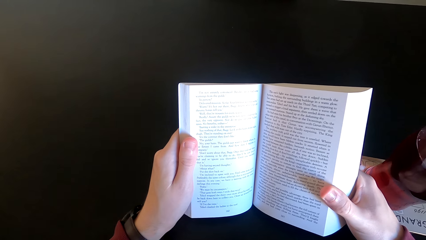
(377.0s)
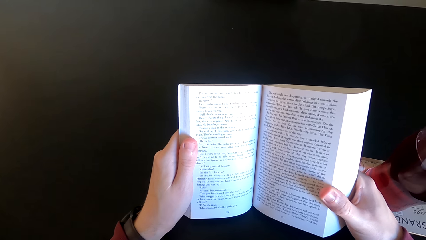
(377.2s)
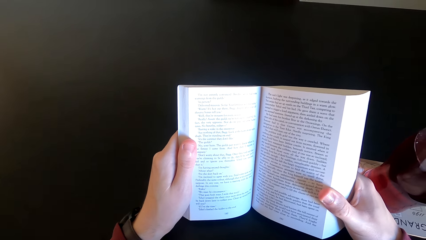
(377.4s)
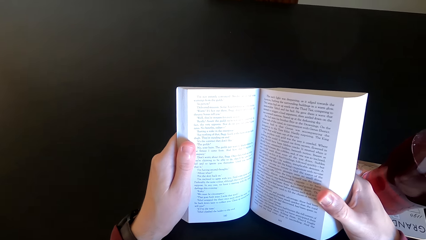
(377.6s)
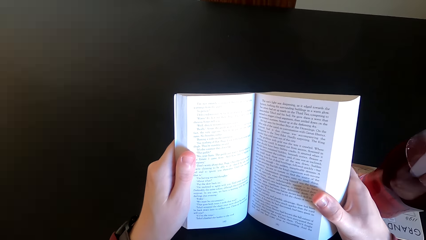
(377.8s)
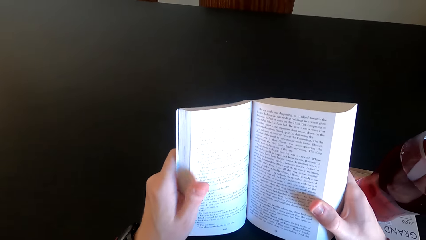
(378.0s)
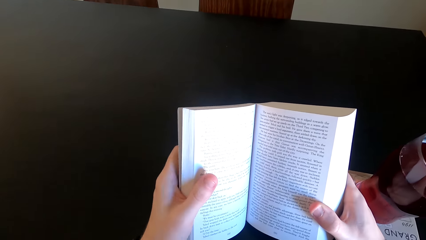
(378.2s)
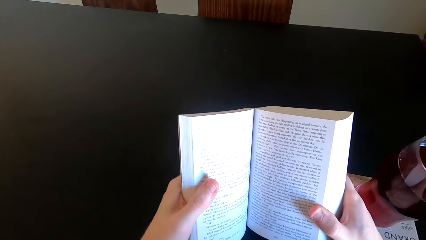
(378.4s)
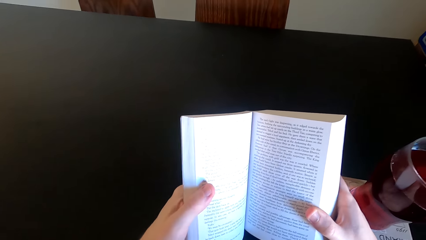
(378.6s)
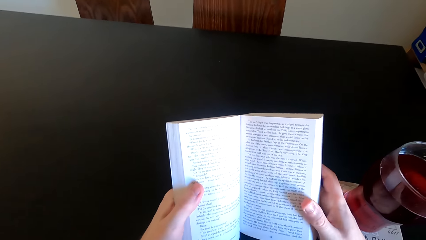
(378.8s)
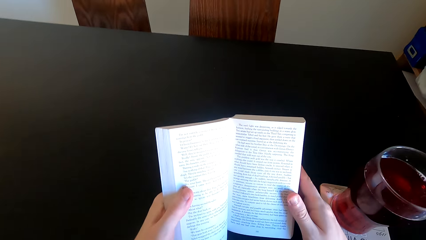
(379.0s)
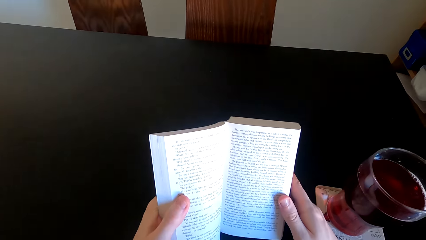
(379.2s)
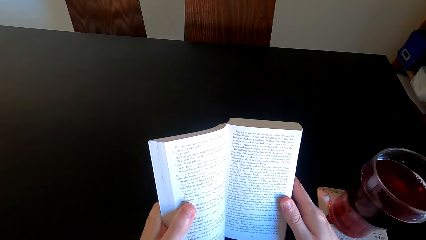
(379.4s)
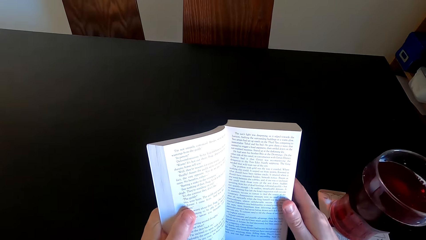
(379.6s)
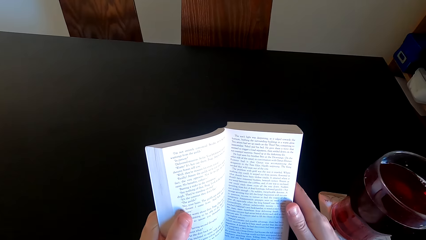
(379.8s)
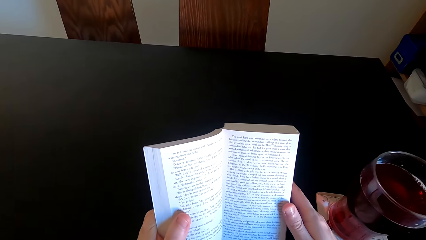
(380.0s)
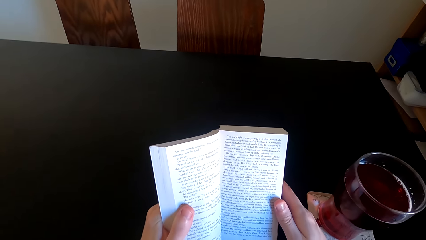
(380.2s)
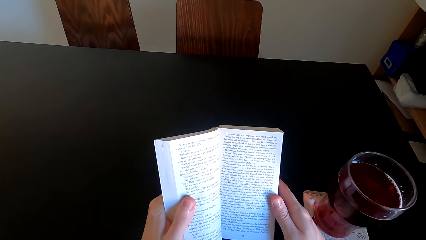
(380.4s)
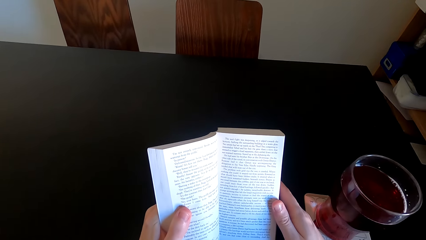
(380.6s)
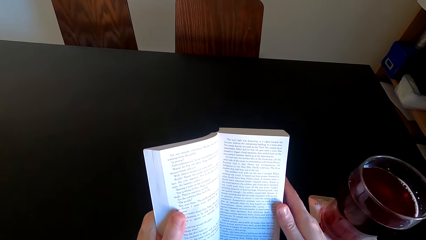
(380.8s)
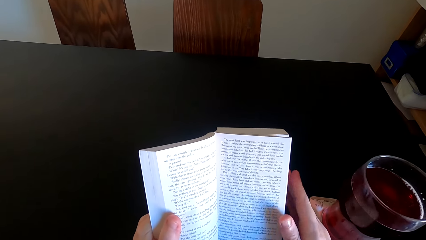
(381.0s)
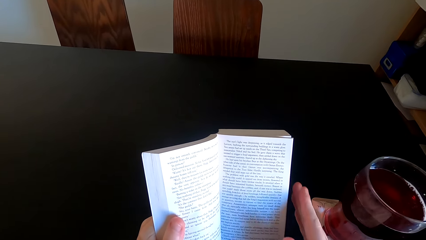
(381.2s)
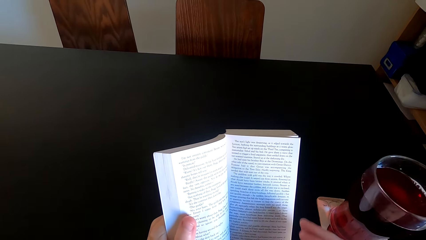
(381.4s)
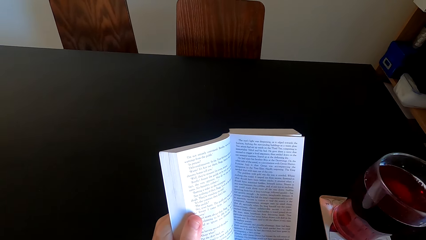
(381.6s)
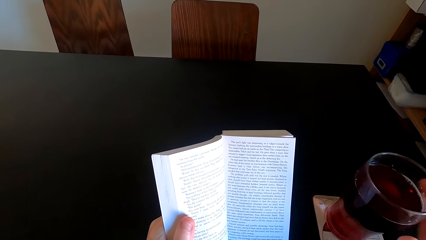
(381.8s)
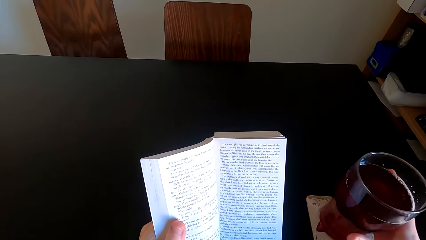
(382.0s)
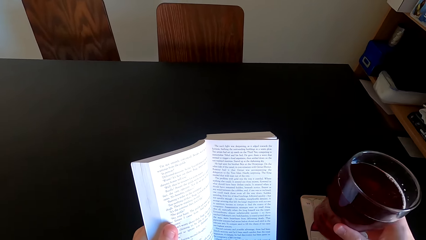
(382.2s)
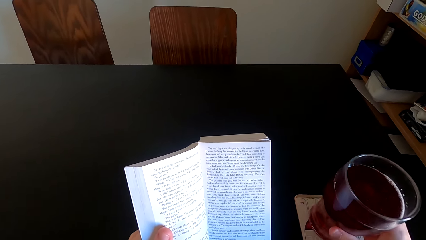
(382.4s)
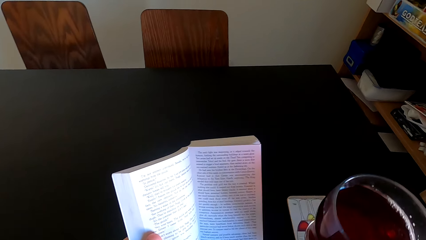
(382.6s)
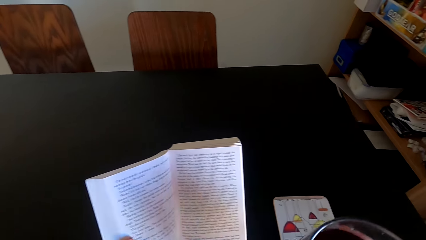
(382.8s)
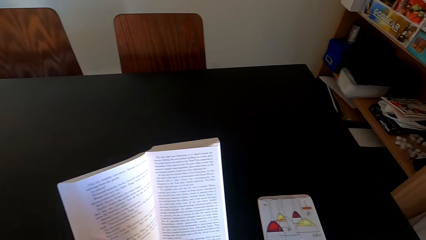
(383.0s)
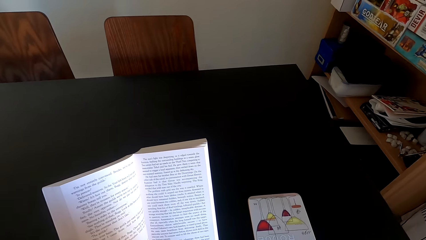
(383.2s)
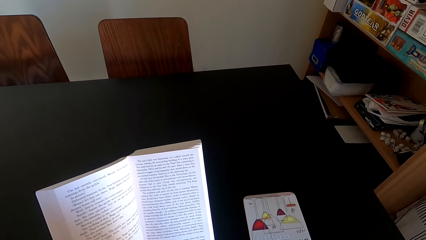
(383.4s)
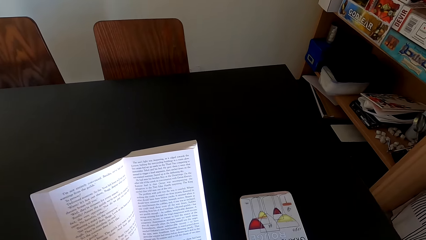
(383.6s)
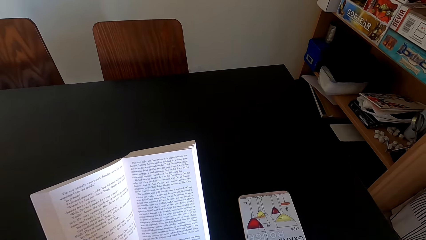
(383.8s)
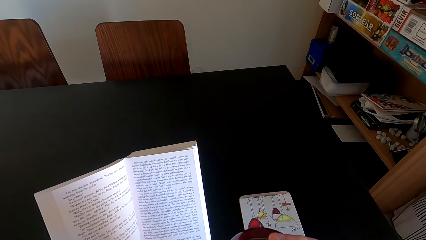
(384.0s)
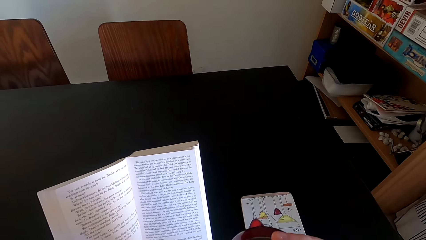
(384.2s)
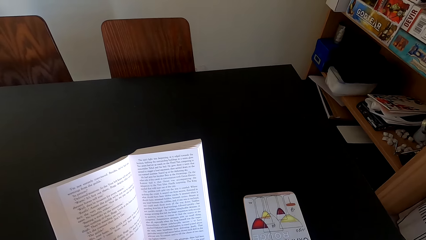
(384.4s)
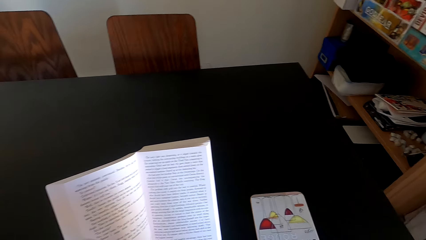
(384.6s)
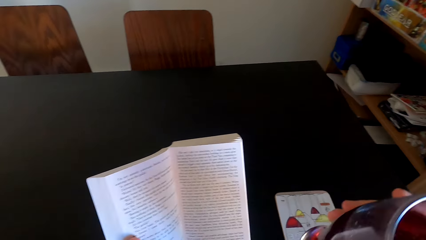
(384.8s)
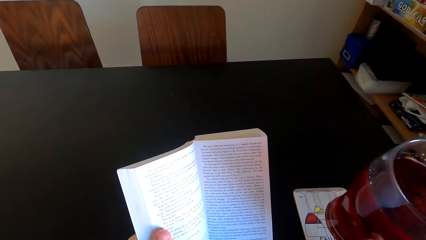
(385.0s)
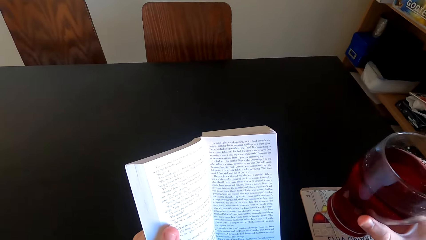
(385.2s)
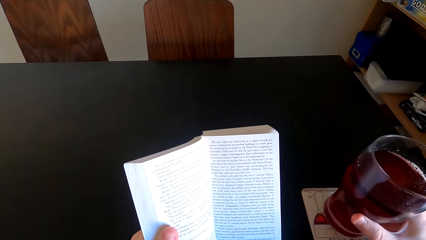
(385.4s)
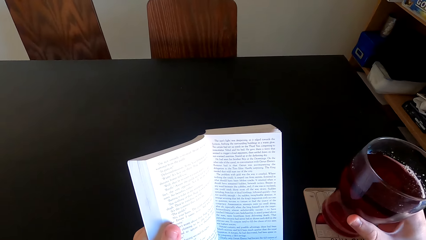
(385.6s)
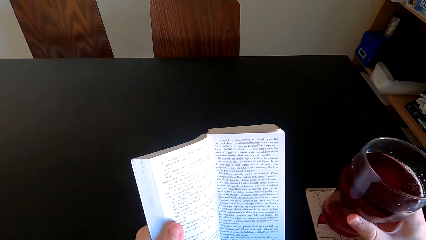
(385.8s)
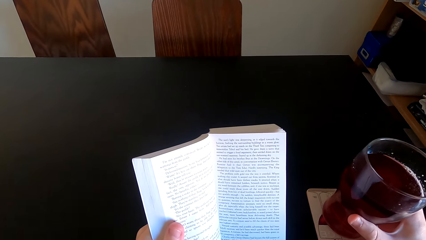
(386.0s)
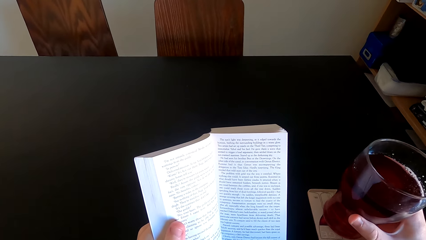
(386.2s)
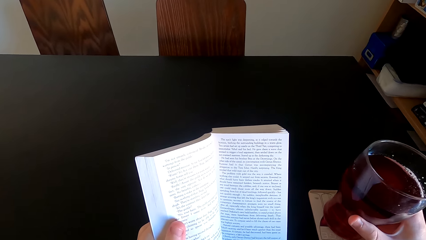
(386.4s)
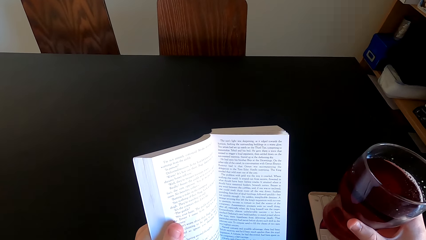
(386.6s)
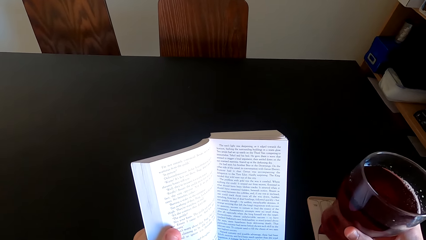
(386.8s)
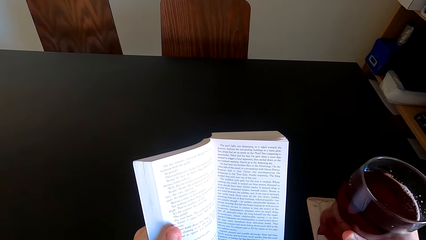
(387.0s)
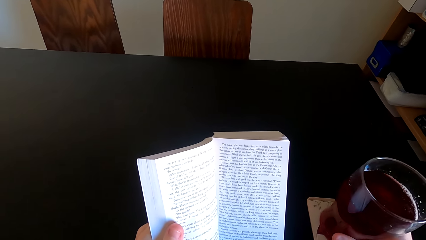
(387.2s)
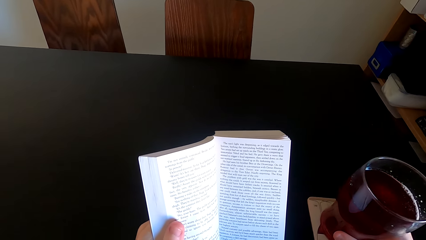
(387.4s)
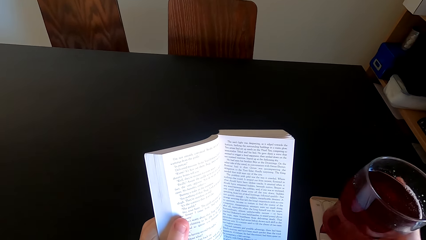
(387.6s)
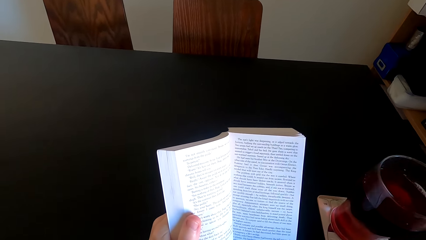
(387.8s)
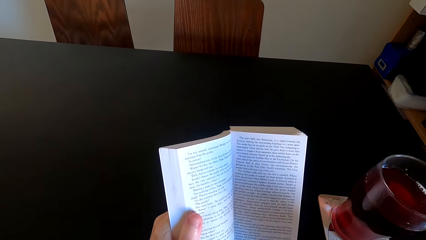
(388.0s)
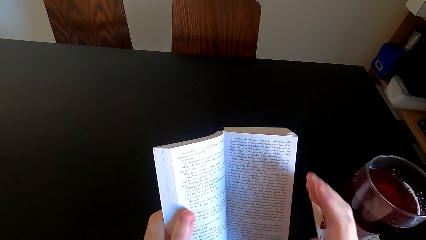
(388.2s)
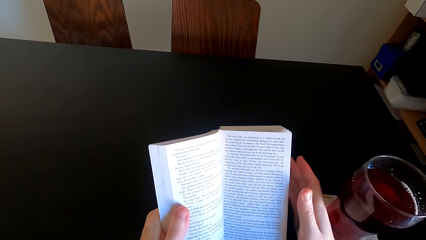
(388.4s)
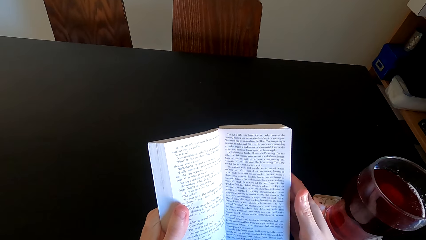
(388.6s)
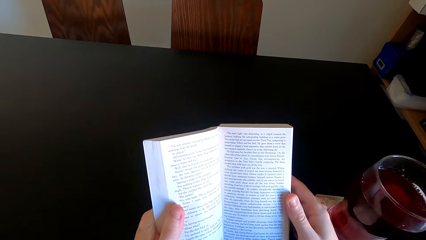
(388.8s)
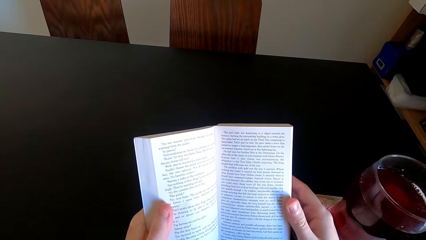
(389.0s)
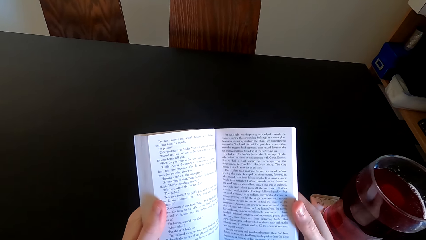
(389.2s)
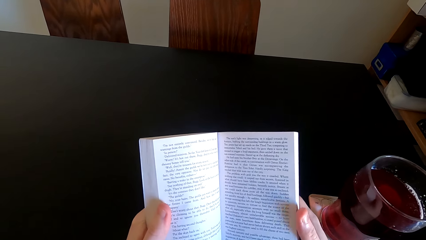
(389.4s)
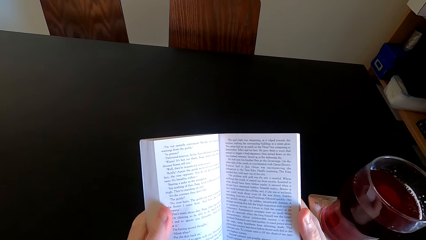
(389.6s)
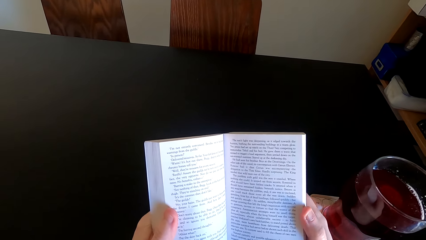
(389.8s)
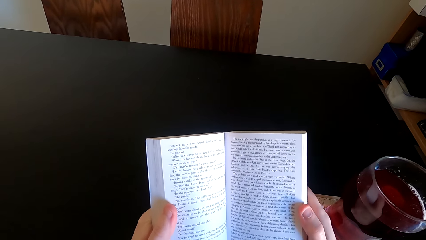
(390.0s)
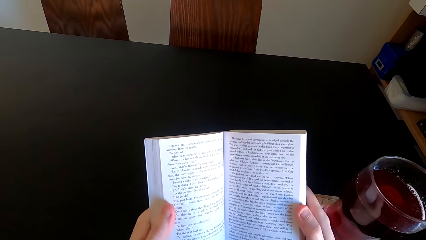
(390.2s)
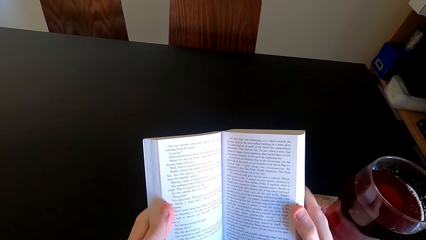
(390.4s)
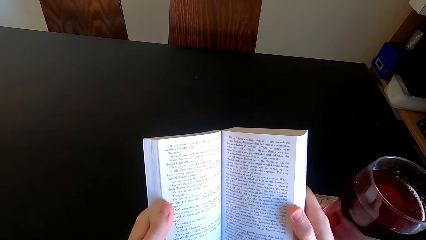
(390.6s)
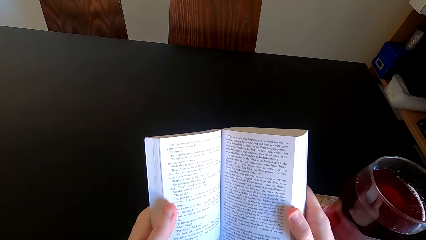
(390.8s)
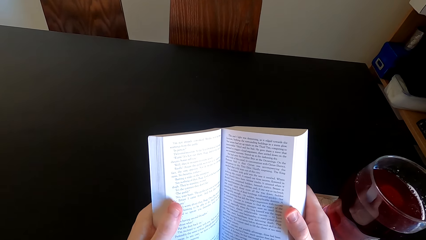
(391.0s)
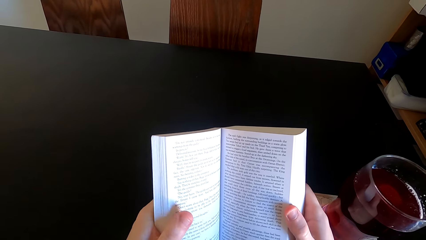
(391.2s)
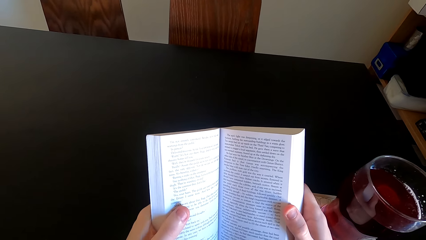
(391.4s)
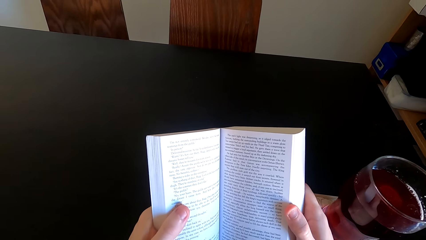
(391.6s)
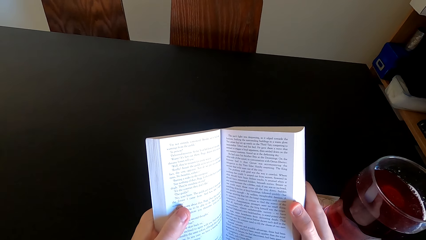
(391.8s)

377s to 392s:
The camera wearer moves his hand. He reads the book. He takes the glass of juice on the table. He sips the juice. He puts down the glass of juice on the table. He touches the book with his hand. He reads the book.
